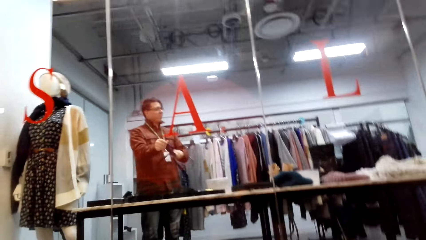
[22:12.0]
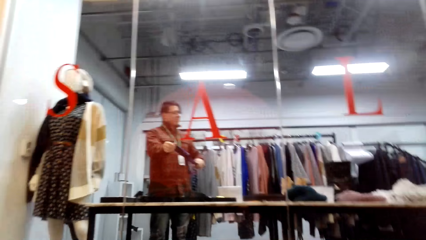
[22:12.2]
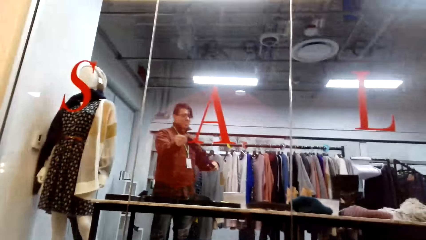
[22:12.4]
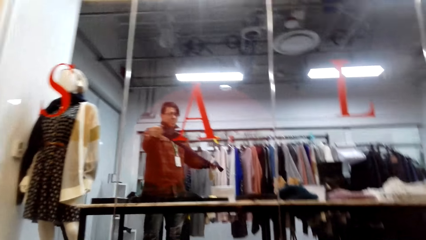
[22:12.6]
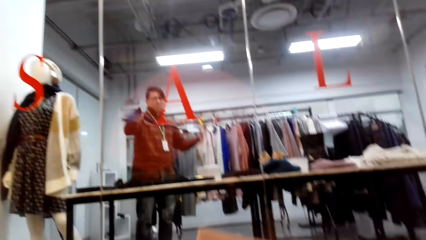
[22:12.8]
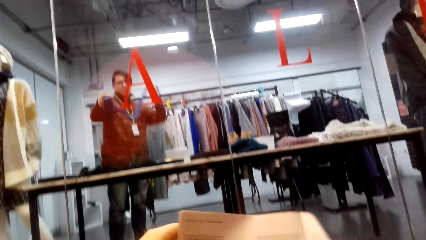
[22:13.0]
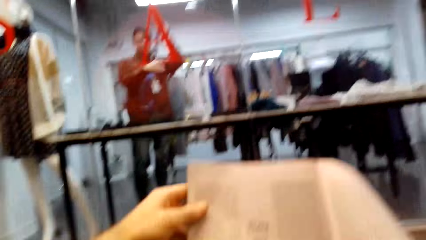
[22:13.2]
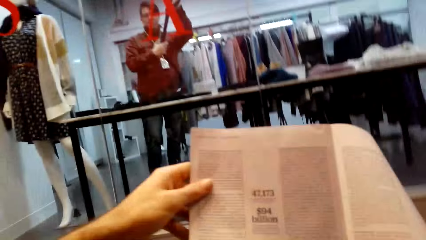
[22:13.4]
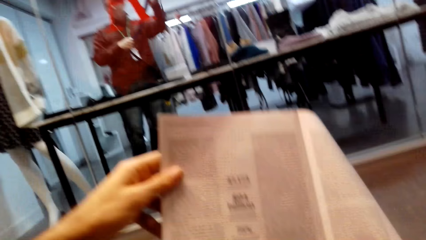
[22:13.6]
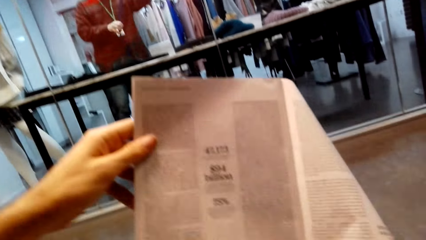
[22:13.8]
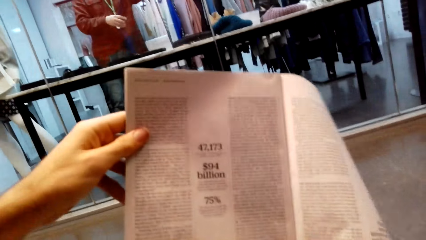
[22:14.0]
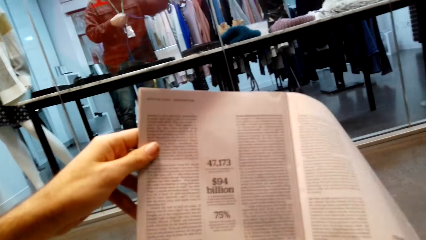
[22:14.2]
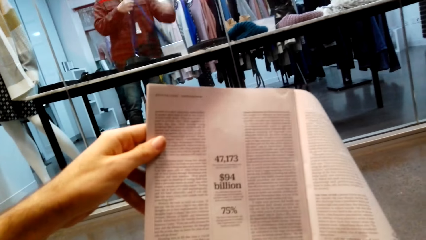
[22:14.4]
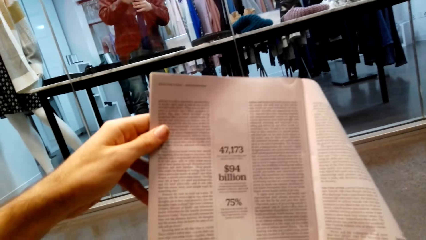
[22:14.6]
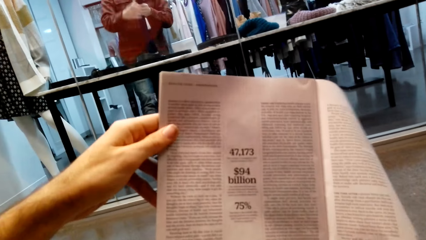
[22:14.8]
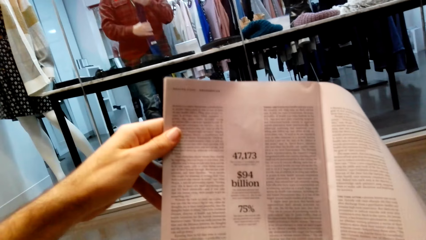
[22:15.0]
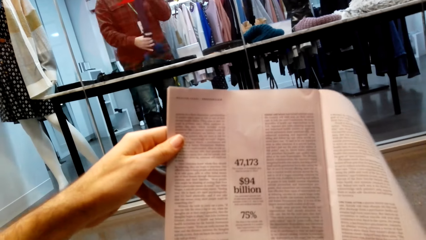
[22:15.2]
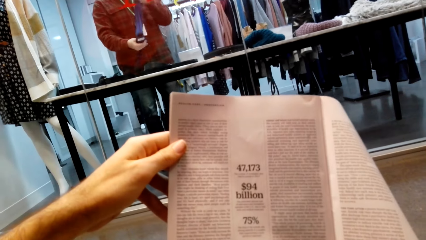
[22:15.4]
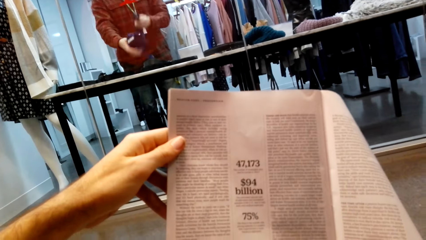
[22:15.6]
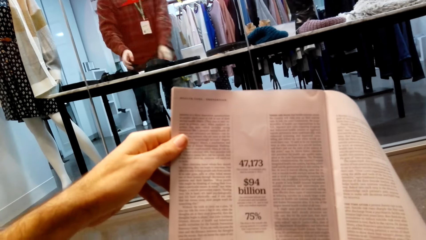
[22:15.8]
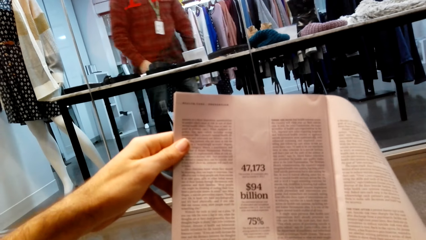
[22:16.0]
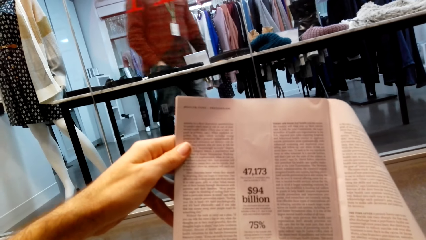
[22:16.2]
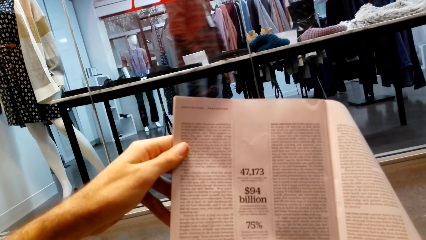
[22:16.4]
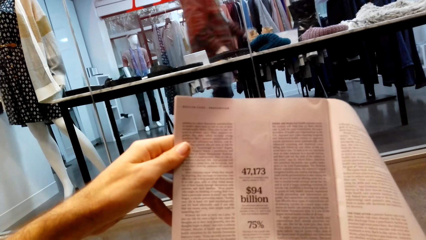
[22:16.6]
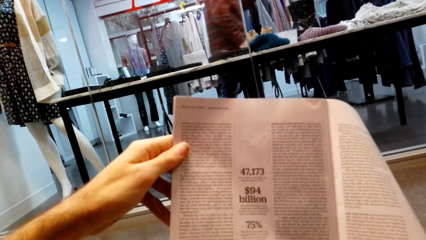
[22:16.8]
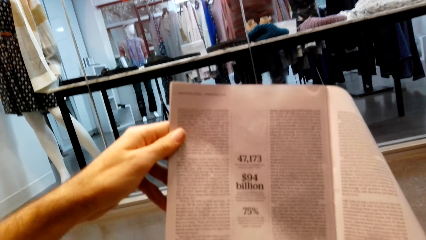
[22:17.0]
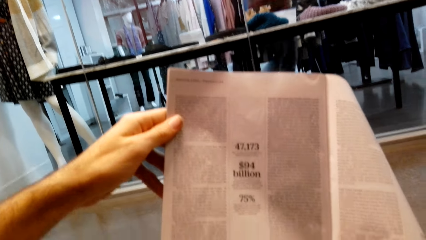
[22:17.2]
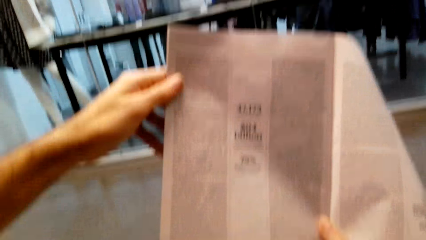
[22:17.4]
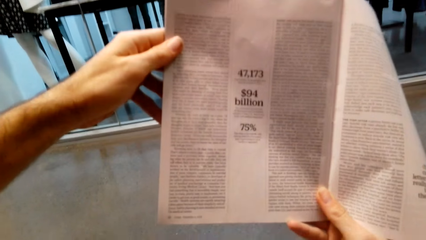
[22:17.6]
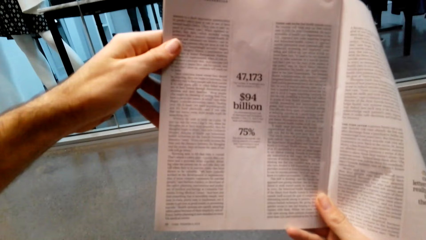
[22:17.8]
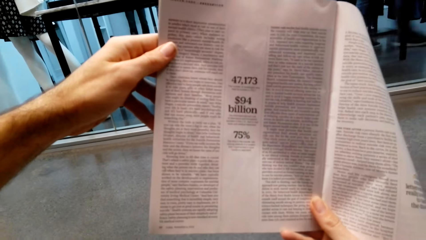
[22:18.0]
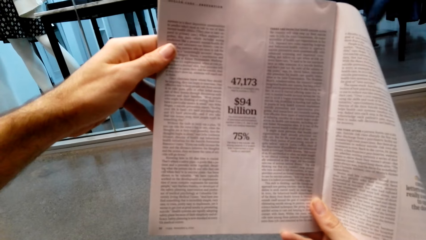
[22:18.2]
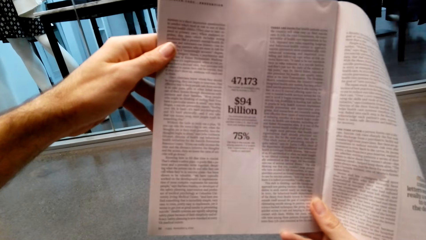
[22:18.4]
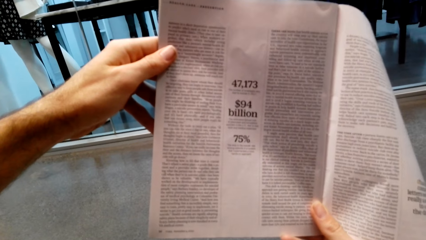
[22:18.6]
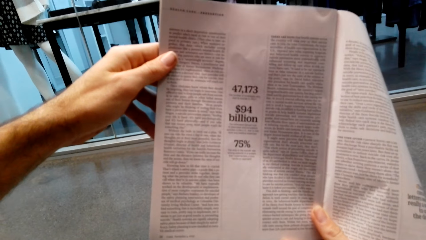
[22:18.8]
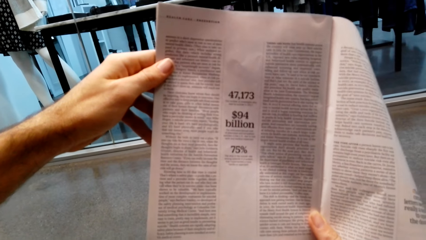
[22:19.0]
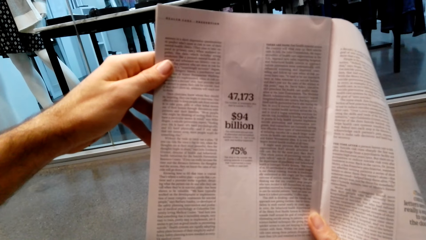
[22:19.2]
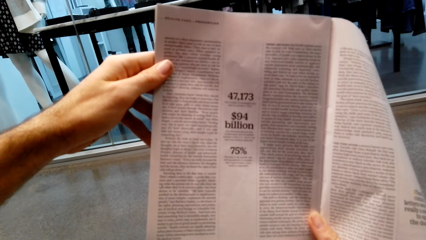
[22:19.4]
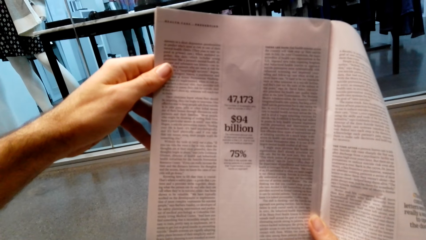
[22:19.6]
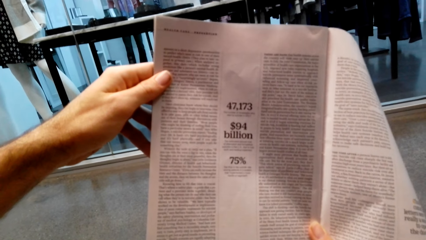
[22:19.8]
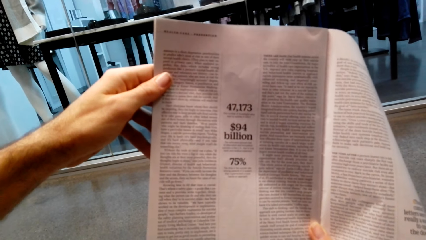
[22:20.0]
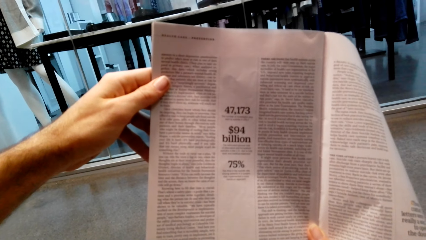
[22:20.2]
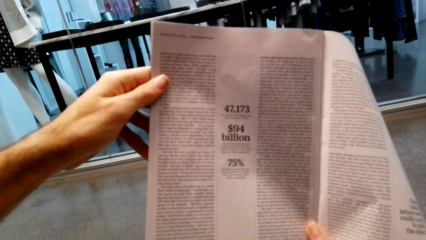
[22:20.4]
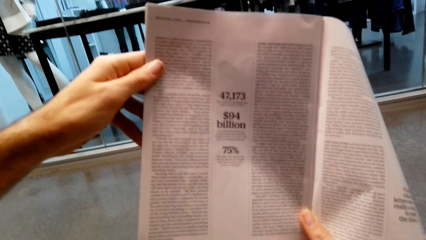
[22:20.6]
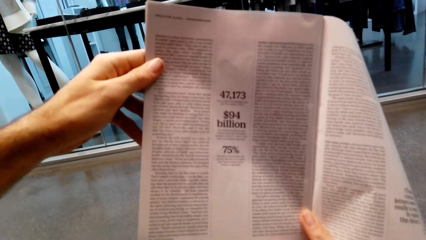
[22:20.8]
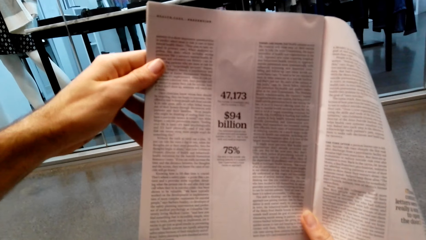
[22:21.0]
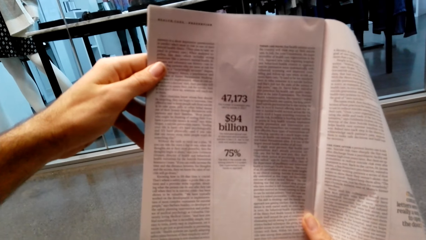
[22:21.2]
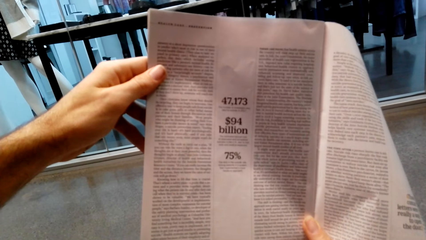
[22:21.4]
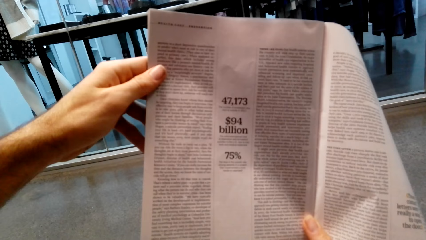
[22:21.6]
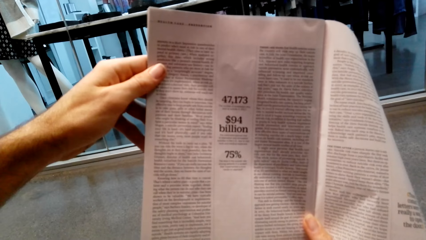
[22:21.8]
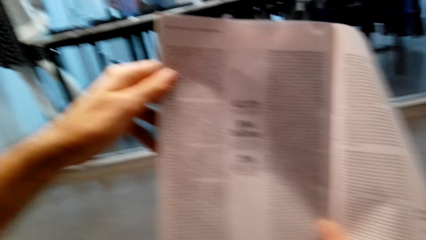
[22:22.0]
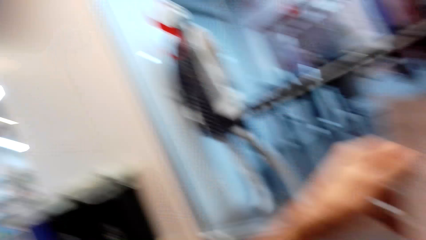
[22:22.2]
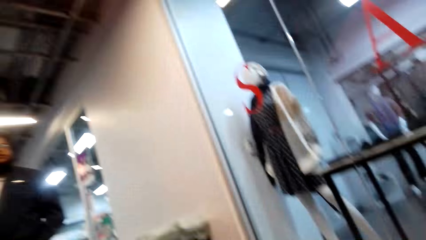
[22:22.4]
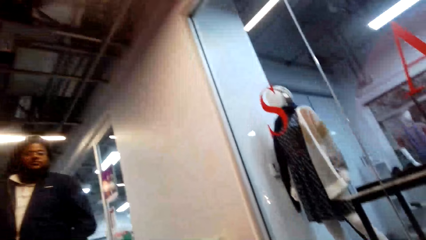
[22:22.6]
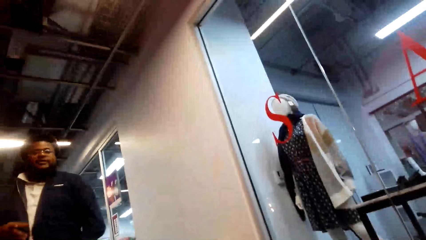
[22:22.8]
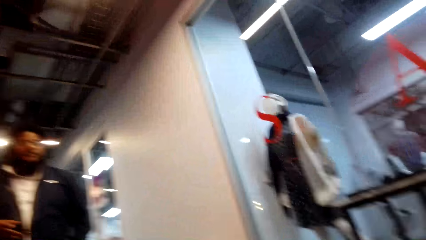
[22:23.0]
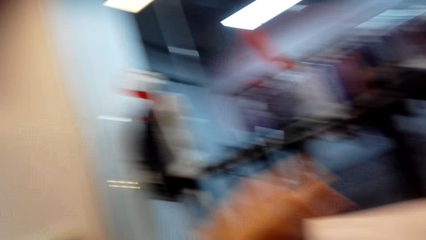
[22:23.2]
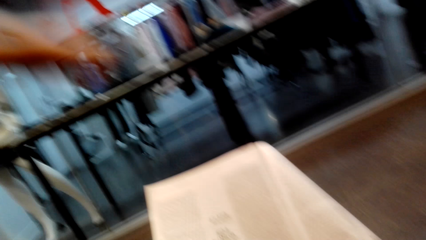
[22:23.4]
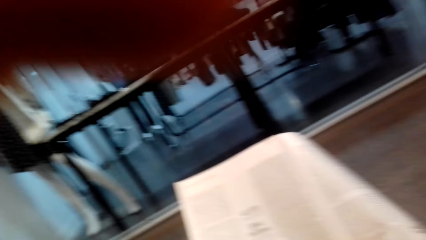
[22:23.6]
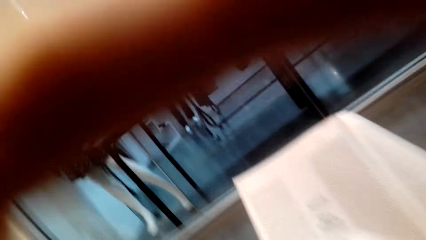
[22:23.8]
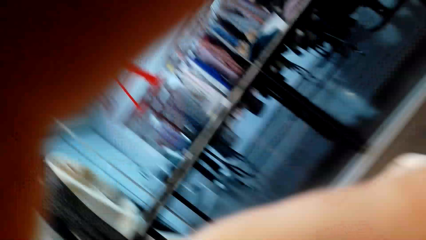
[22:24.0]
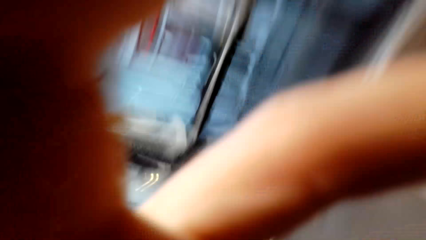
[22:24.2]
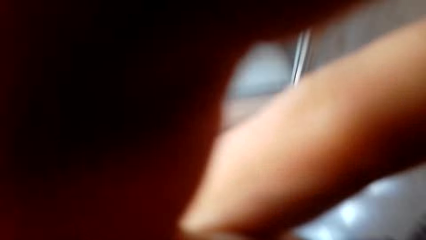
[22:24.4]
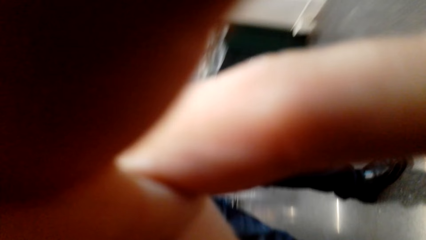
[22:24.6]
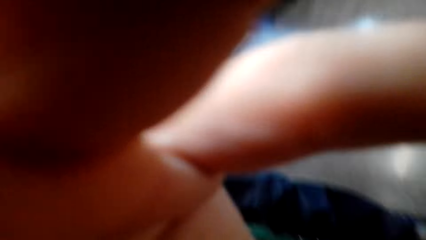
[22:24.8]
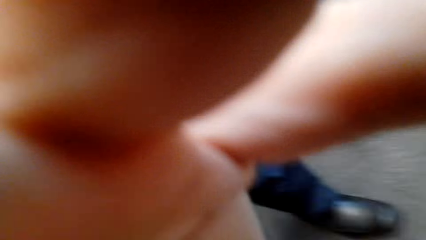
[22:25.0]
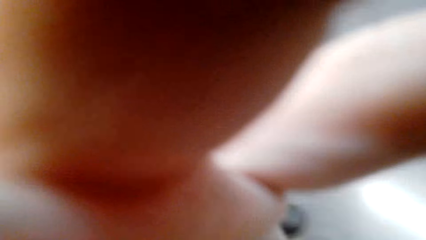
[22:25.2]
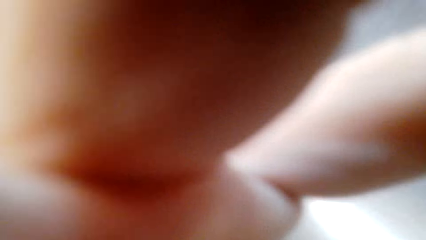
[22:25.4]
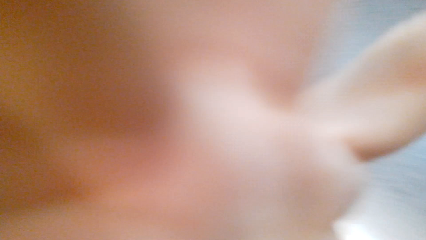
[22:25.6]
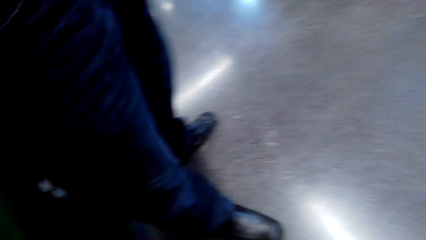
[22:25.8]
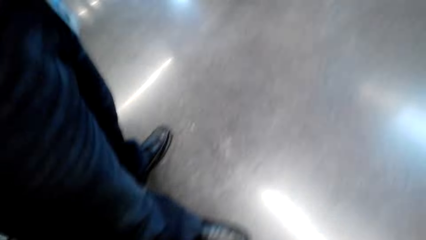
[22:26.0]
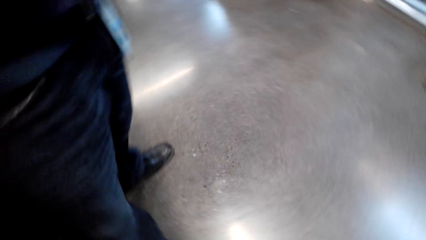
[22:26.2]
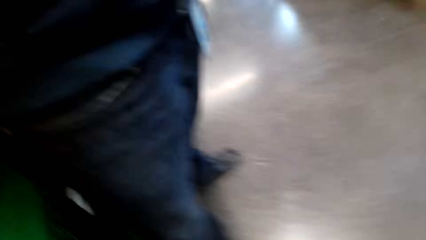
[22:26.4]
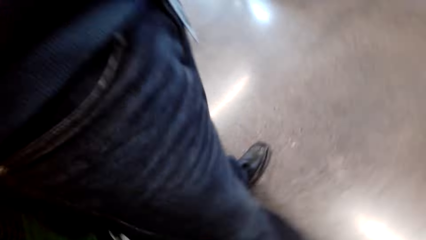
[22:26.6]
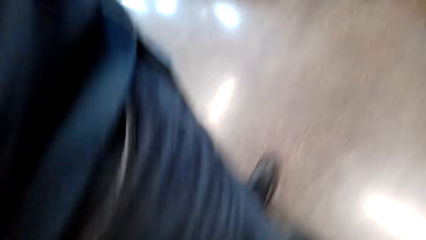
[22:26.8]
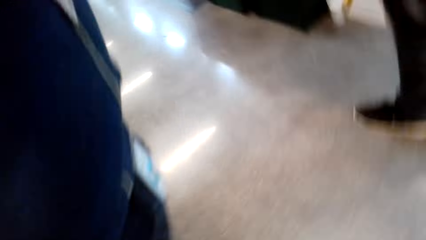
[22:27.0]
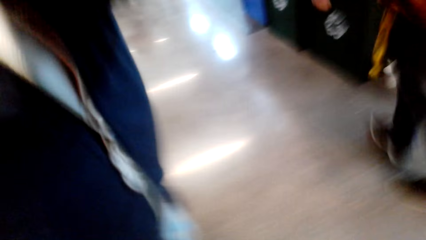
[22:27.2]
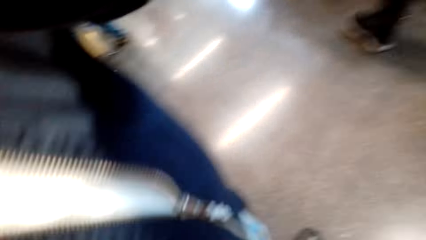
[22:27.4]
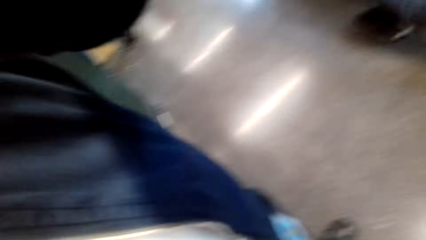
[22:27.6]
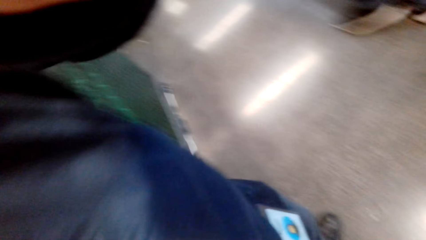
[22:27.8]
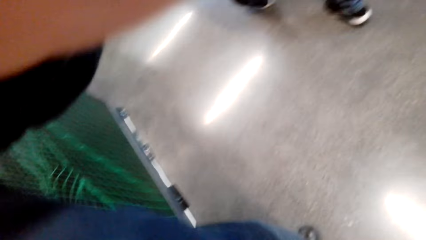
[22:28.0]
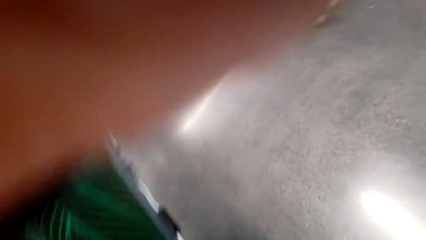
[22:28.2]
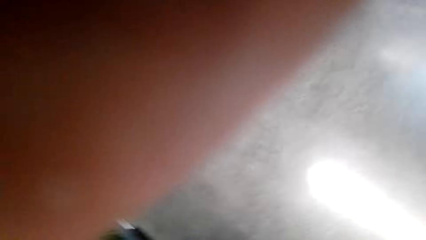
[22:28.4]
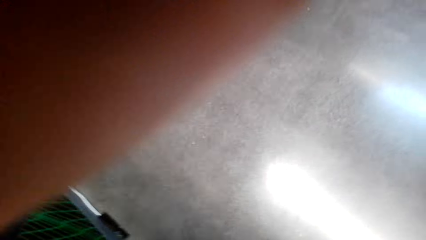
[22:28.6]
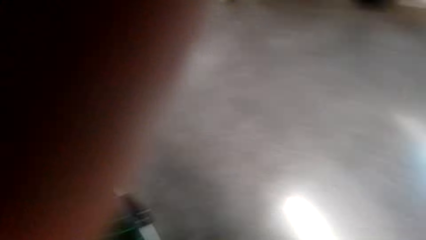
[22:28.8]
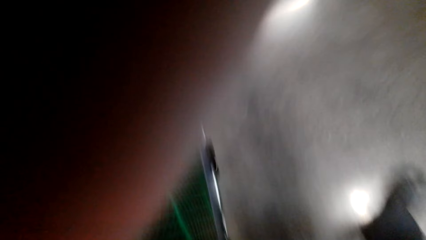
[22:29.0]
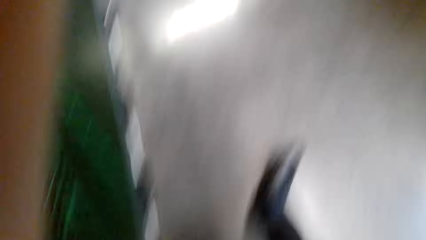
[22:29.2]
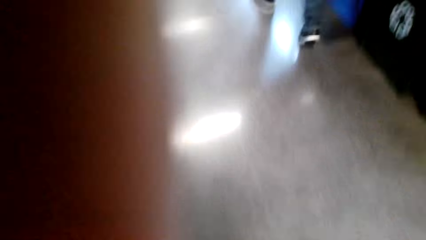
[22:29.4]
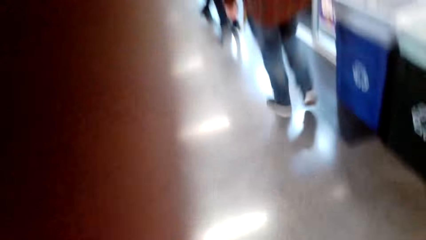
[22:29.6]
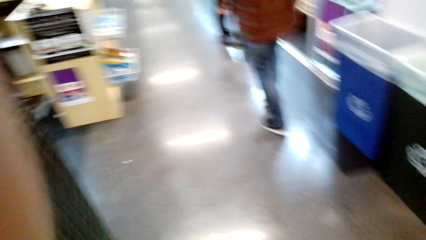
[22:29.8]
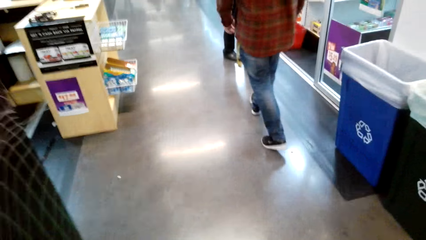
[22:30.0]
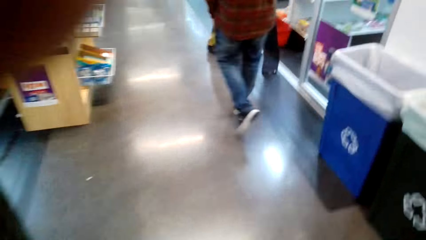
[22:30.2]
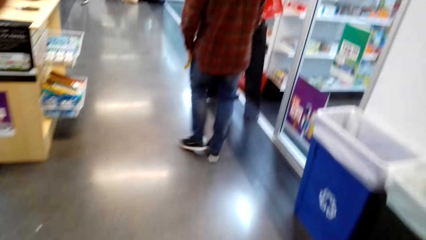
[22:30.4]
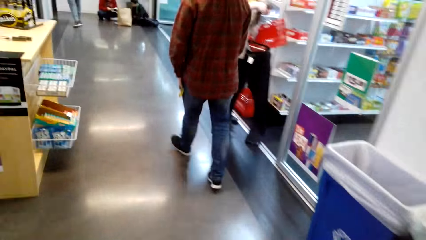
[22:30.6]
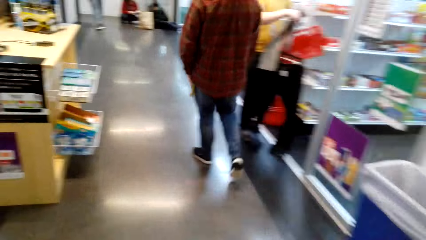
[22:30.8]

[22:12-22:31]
The camera wearer reads the book. A man talks to the camera wearer. The camera wearer removes a camera and touches the face. The man picks up the camera.
